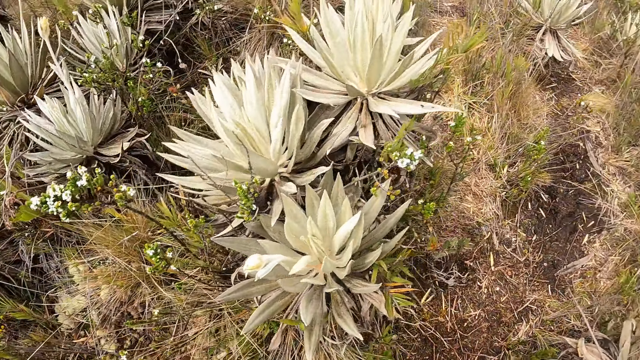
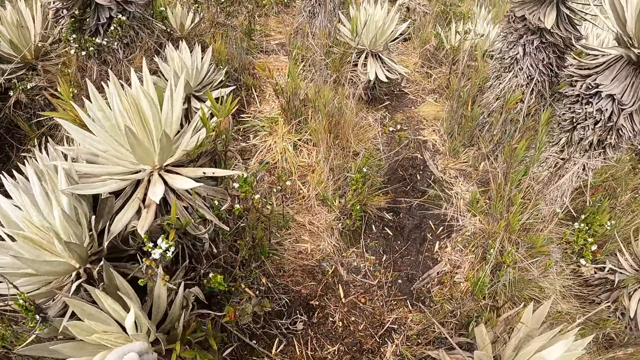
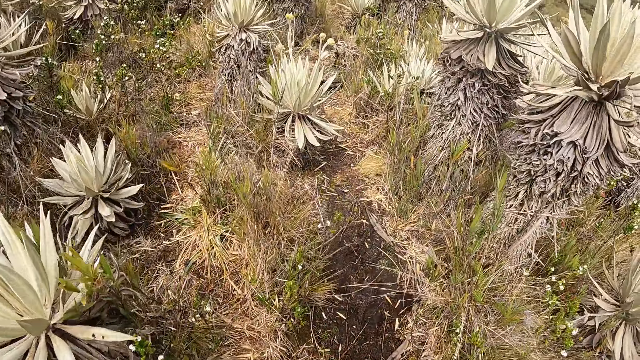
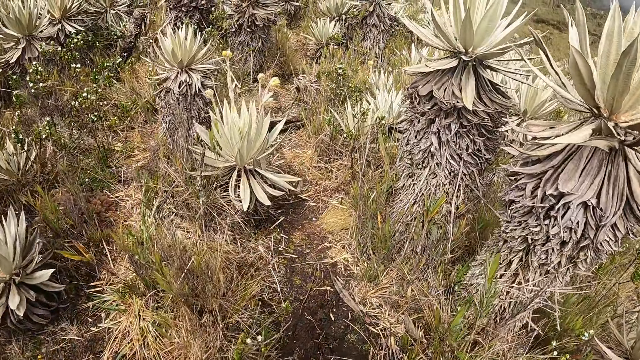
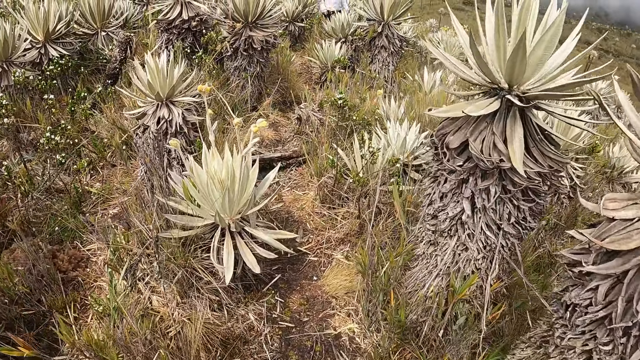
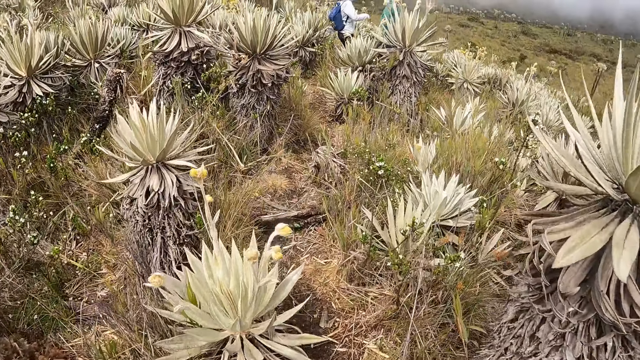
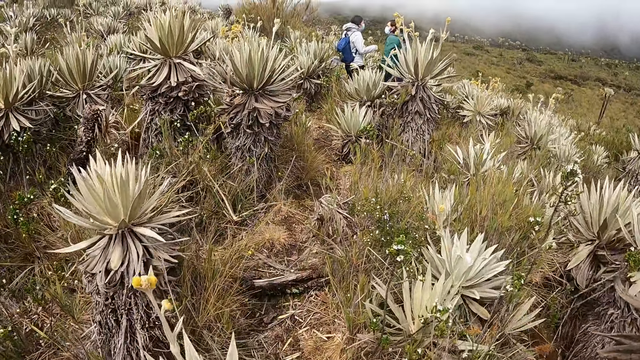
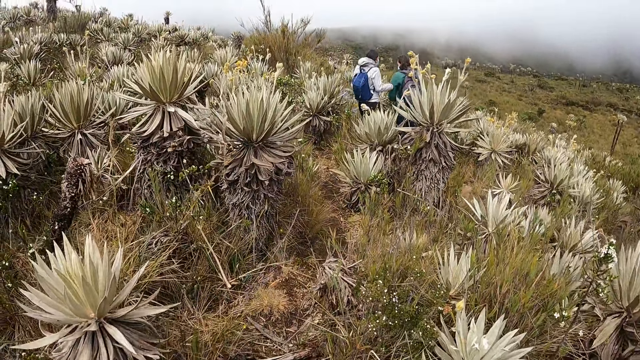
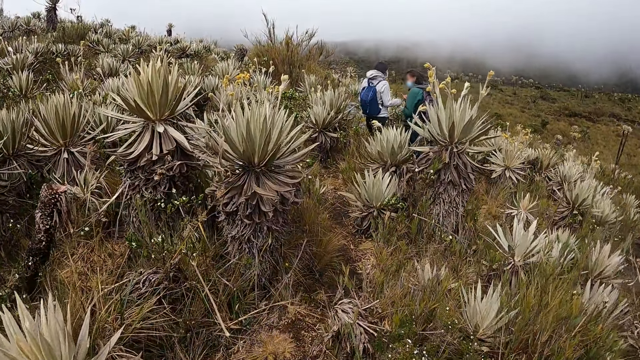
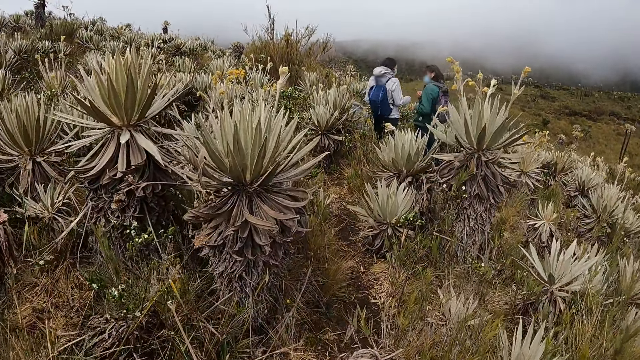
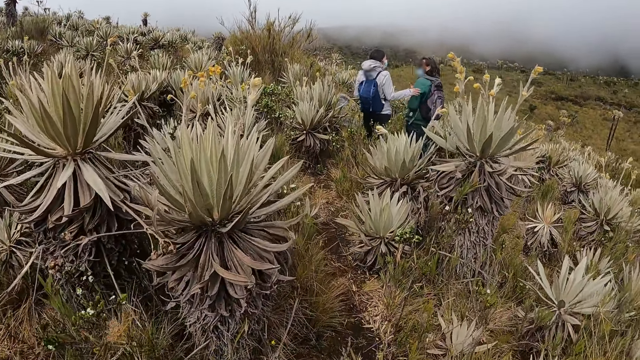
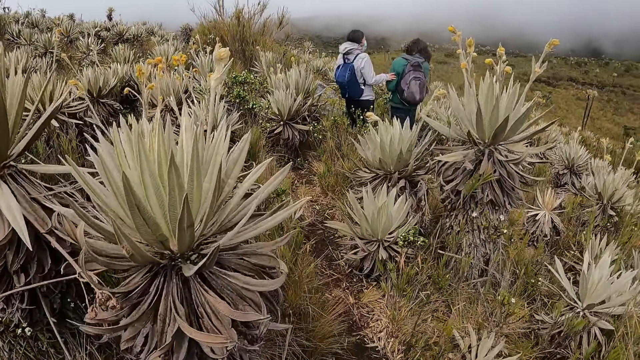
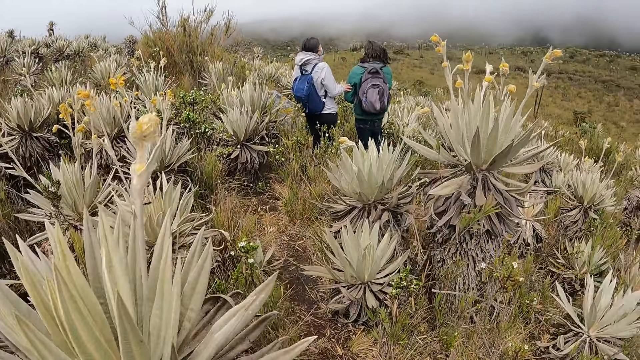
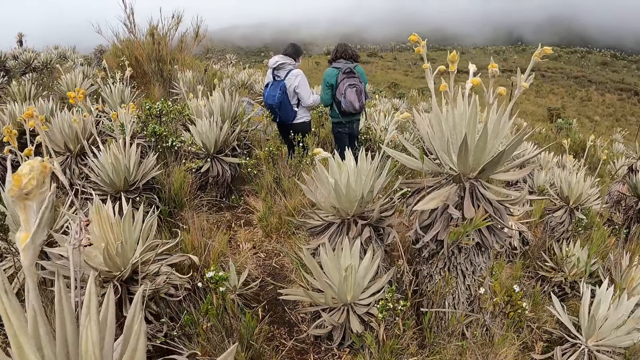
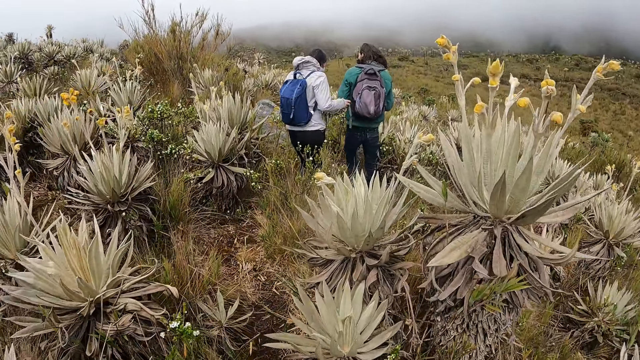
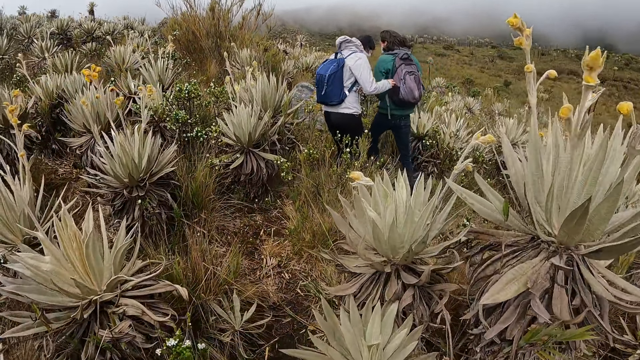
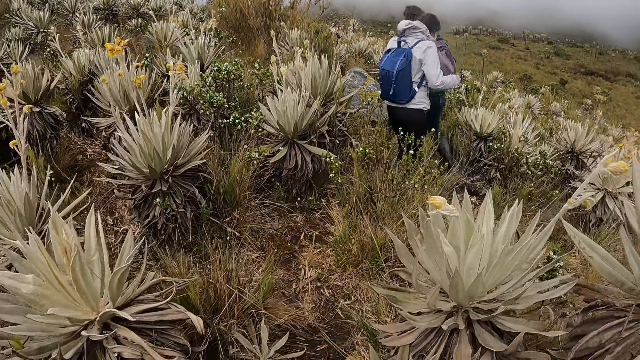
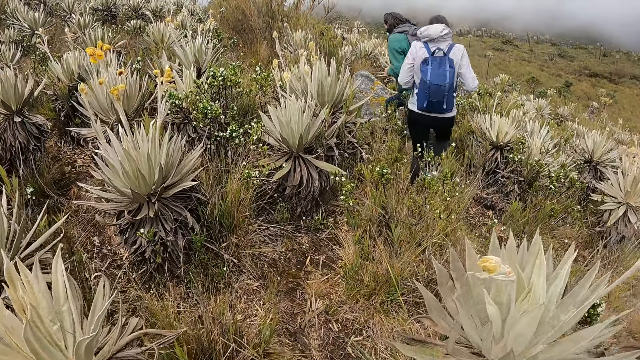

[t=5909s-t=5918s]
The hiker interacts with another hiker.

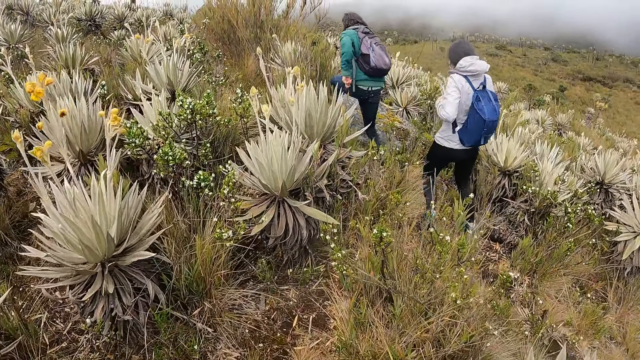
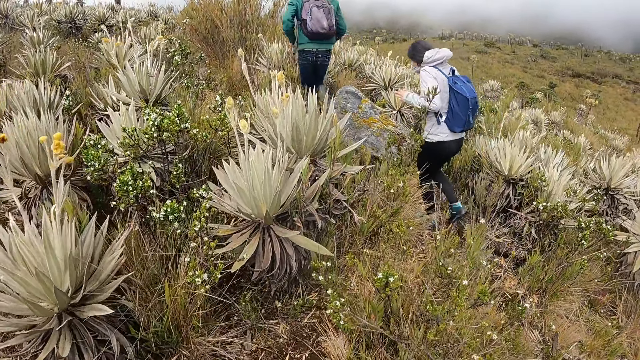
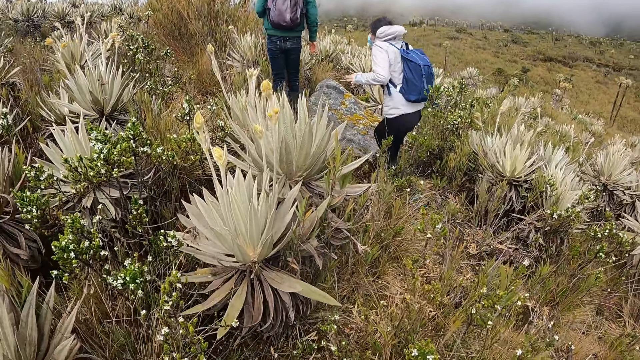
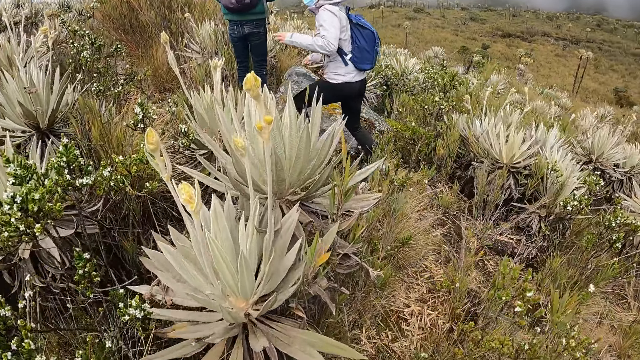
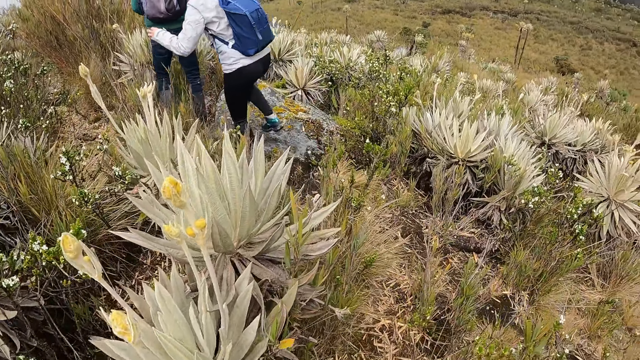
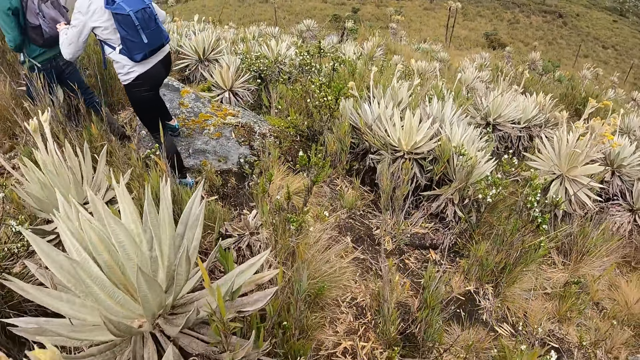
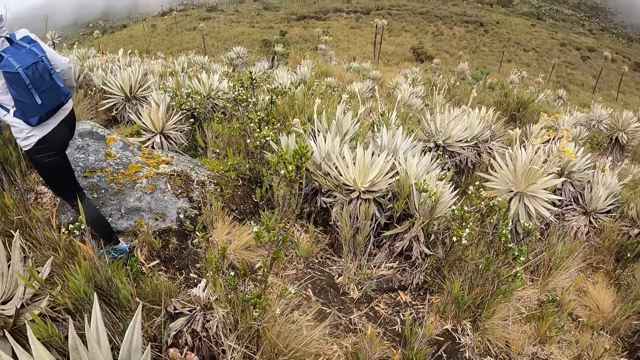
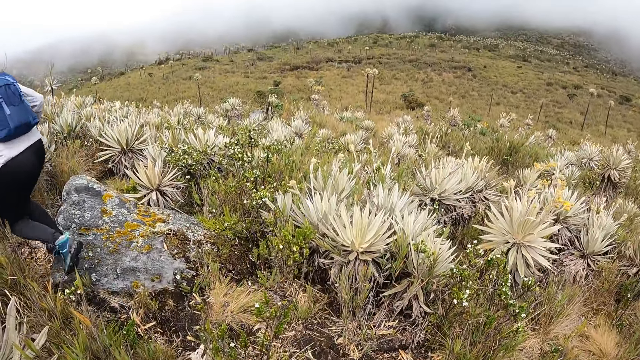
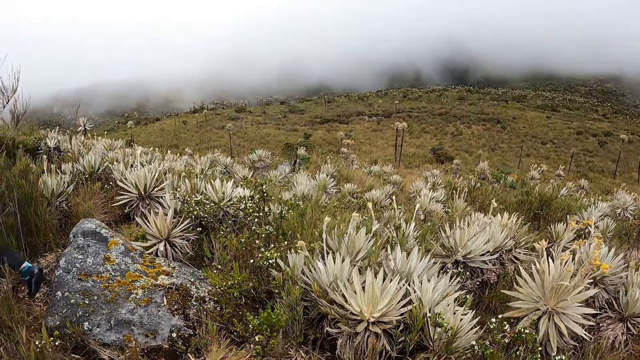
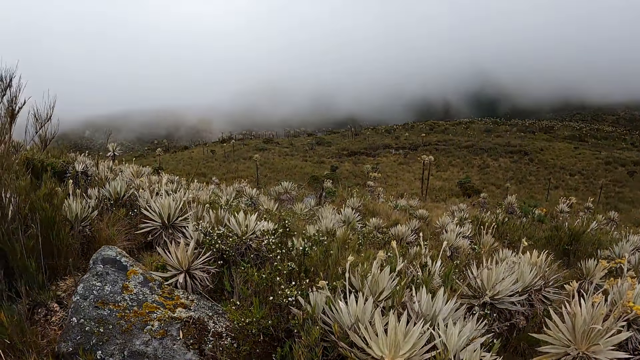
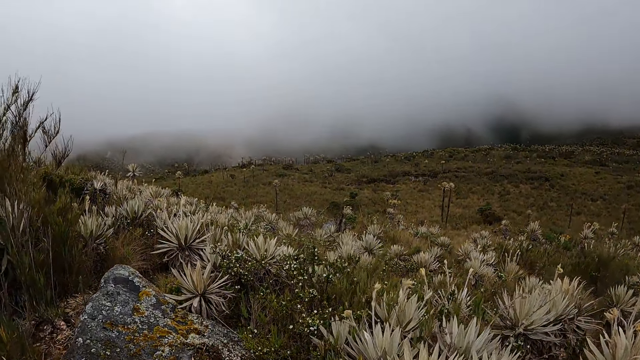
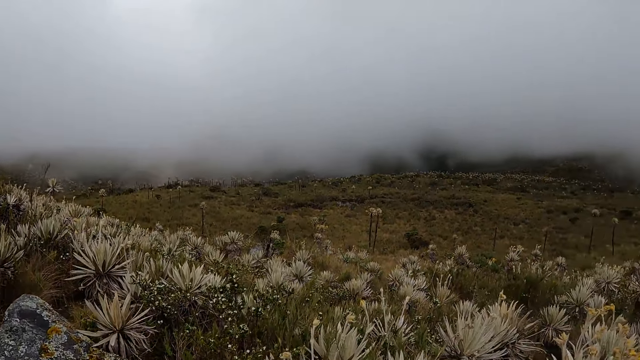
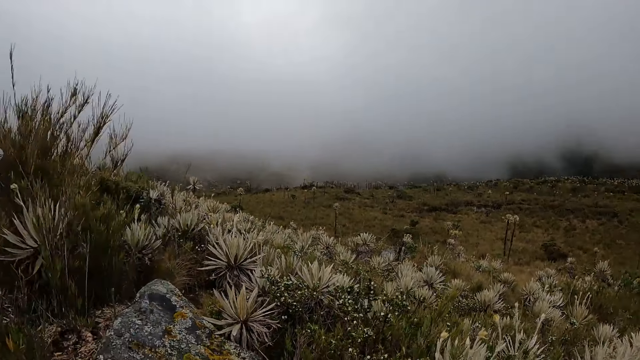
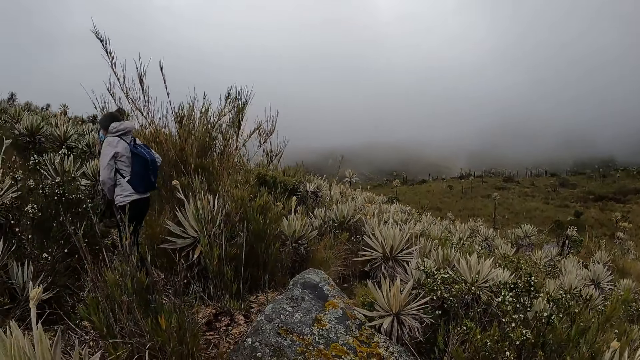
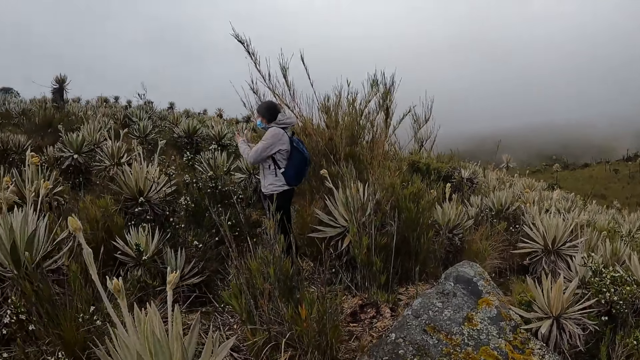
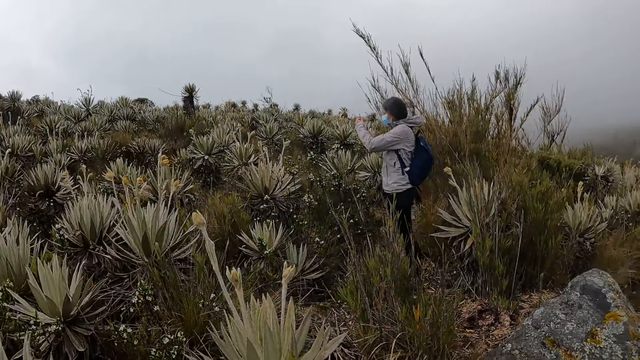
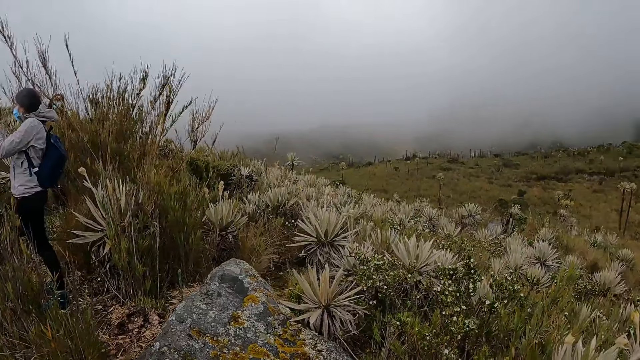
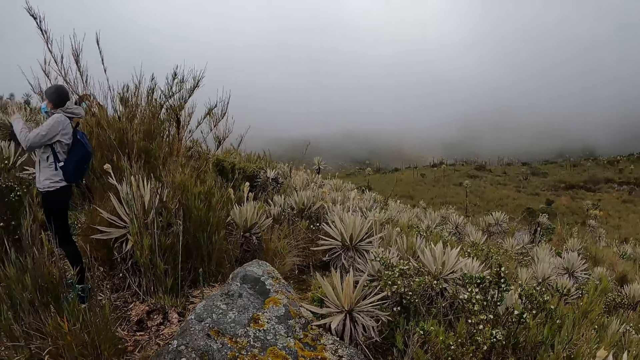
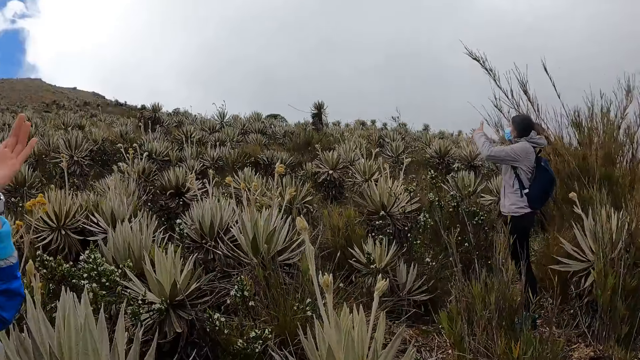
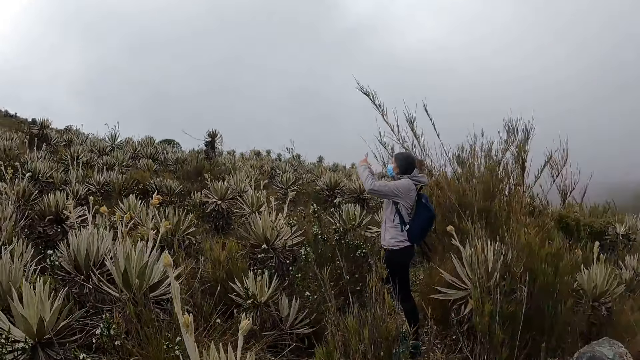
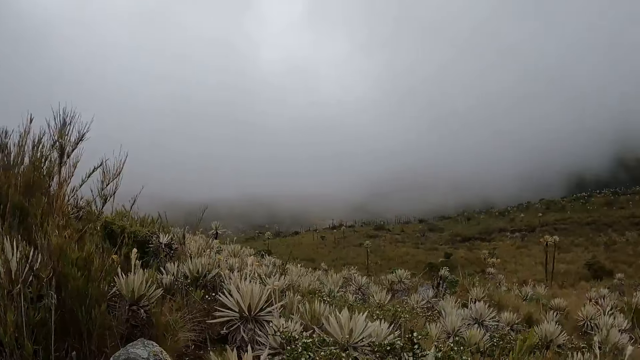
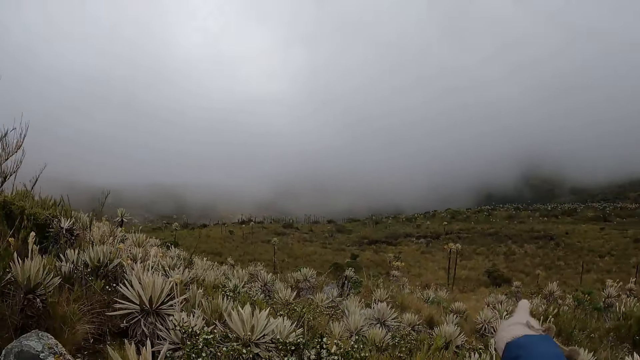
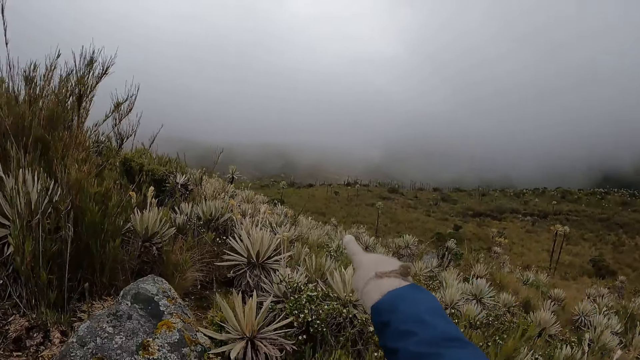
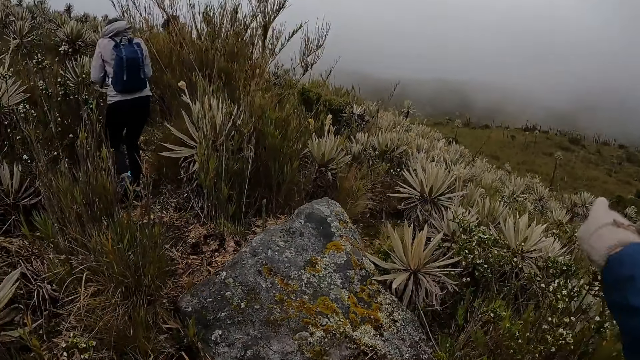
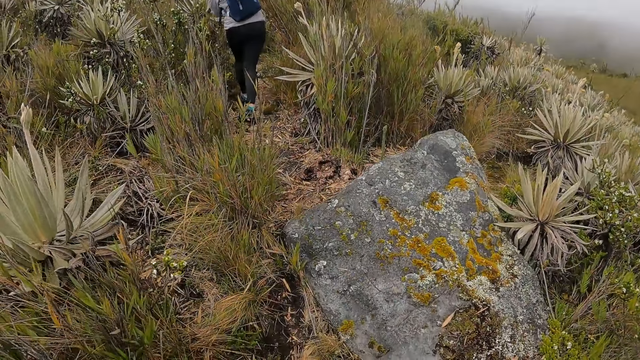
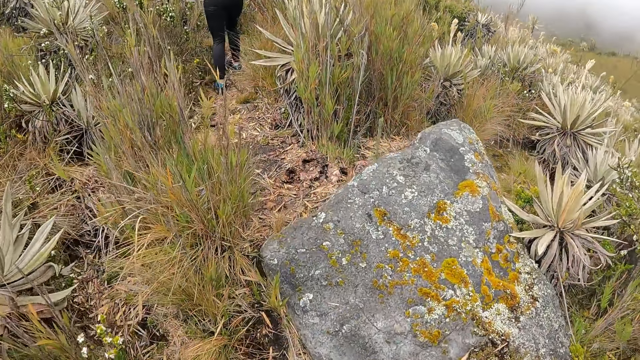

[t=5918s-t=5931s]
The hiker steps on a rock, steps down from the rock, and presses the phone in her hands with both hands. Another hiker interacts with the camera wearer. The camera wearer looks around.
